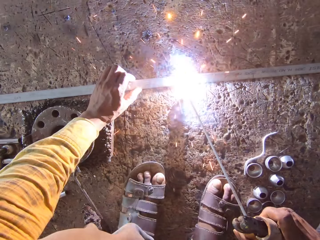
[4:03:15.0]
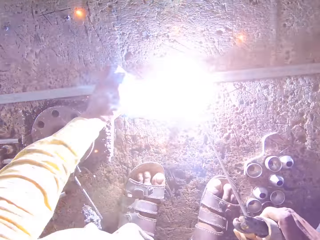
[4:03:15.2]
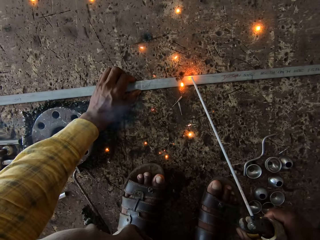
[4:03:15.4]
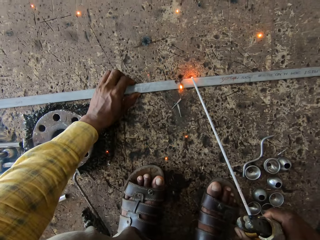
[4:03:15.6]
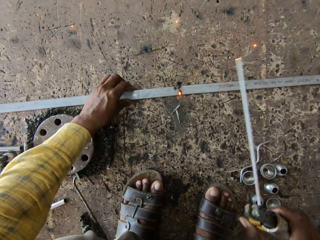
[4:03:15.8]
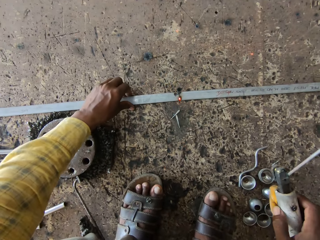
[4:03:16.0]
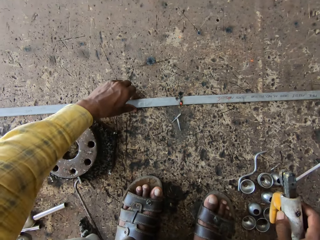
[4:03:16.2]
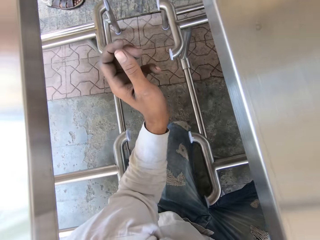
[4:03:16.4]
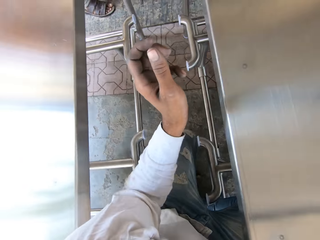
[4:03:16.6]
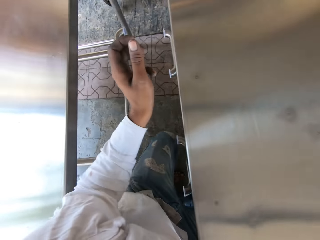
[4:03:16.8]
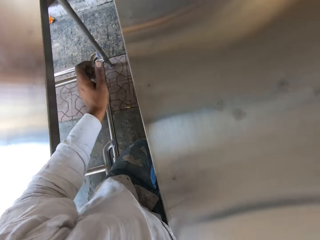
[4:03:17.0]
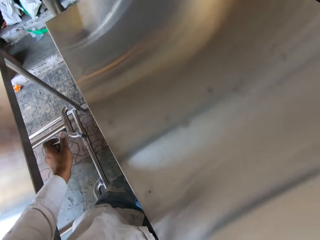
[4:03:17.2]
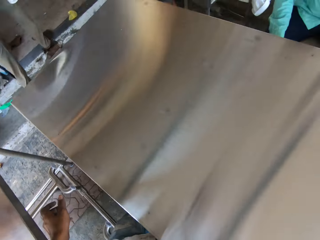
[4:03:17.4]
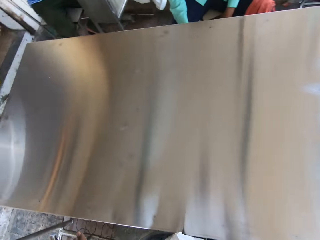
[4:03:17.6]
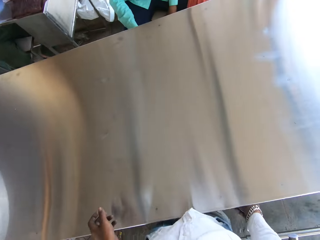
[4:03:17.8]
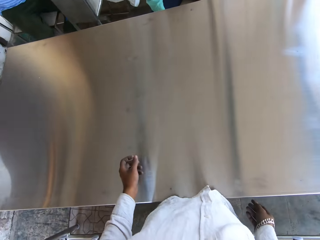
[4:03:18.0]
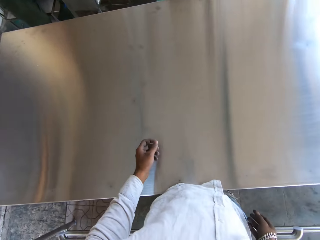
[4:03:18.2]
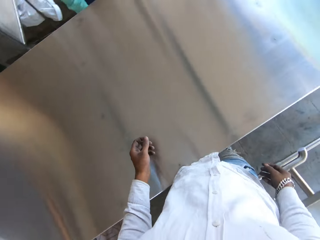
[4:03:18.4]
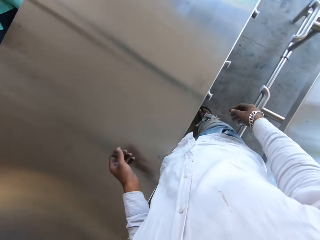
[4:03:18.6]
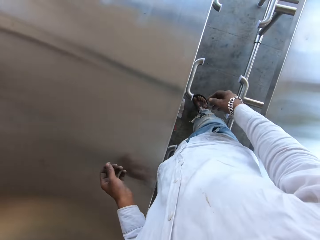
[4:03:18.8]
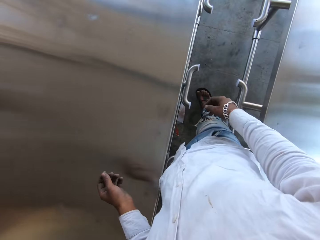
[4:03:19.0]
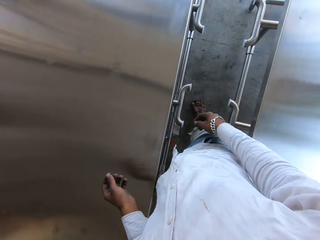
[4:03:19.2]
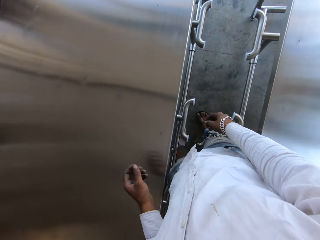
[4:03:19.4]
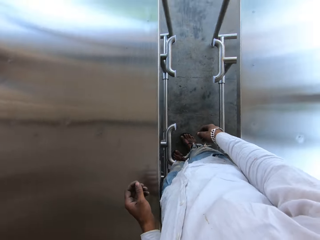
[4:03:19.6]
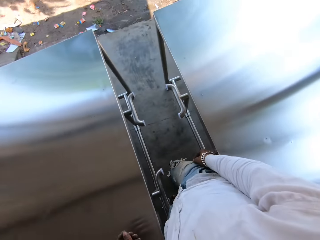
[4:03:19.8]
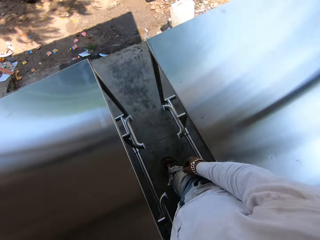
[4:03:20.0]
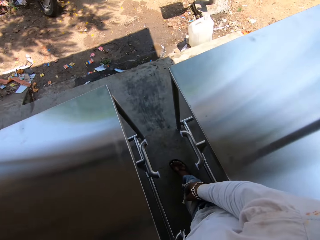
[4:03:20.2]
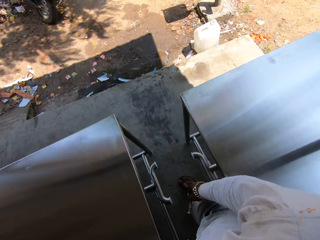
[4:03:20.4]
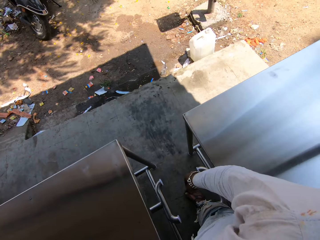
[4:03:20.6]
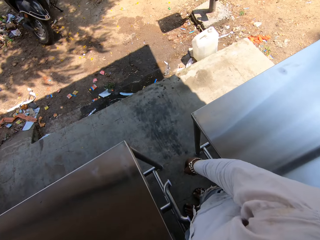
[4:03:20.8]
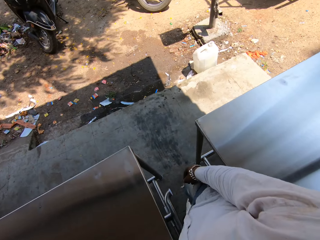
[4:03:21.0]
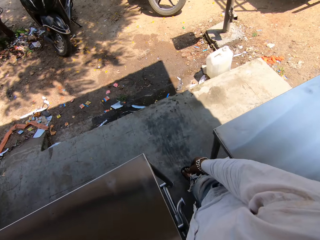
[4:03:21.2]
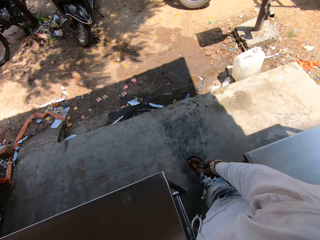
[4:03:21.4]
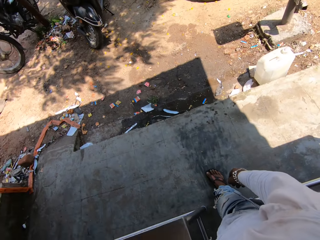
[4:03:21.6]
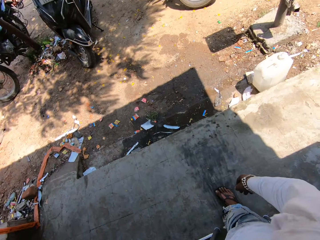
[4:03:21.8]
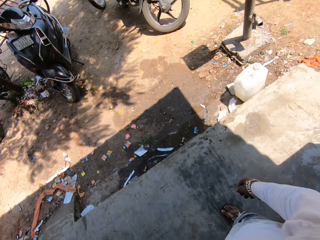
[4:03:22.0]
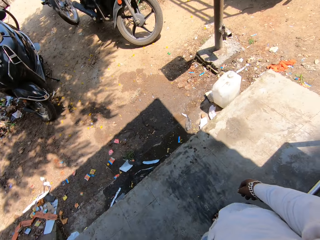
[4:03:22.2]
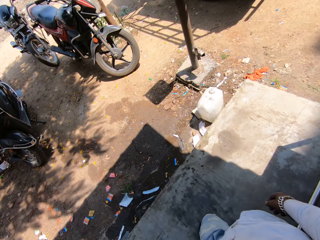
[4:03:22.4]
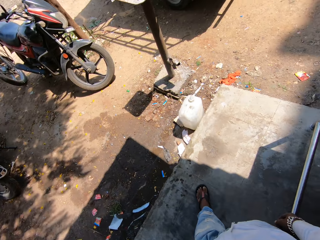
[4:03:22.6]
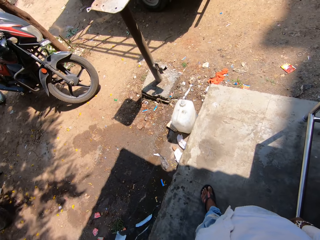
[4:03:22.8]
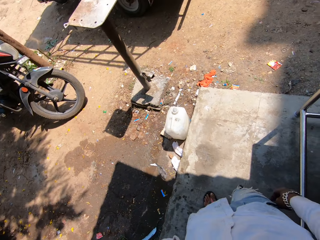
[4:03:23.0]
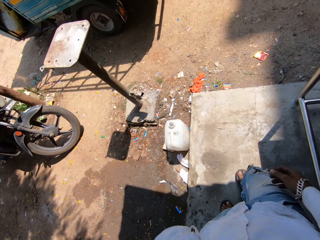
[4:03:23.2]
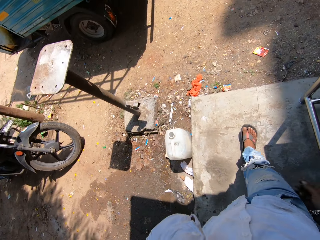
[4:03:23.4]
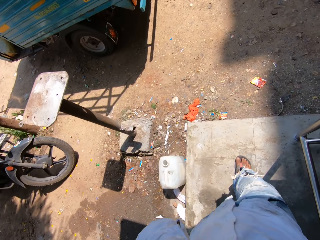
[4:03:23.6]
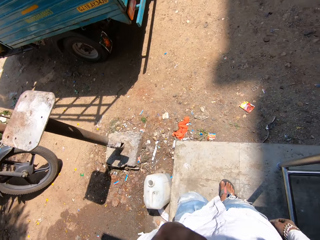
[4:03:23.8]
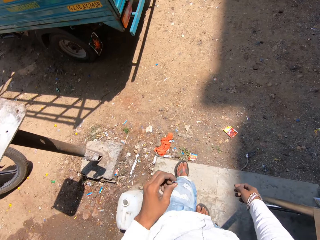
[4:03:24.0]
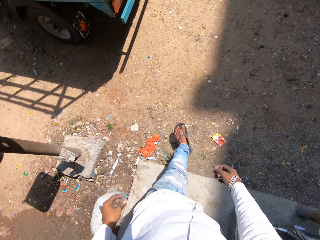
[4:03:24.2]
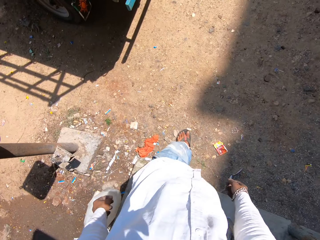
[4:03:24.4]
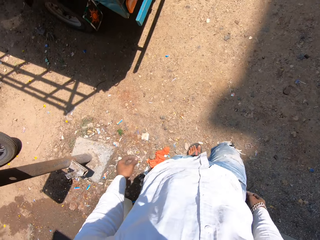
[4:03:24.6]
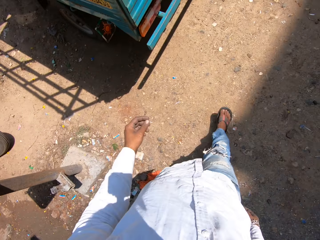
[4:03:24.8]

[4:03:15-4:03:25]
The camera wearer looks around. They walk around.

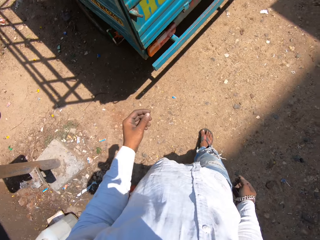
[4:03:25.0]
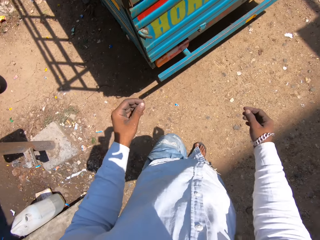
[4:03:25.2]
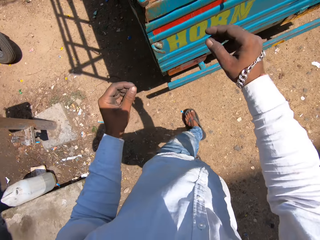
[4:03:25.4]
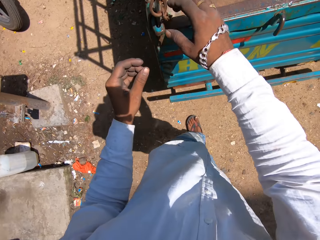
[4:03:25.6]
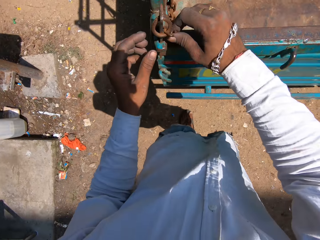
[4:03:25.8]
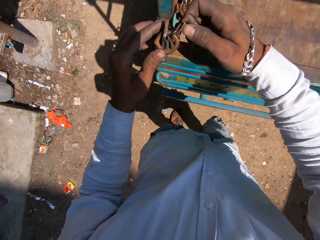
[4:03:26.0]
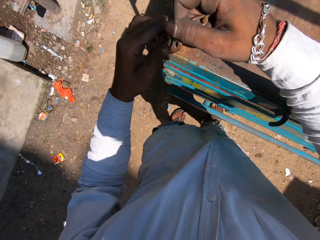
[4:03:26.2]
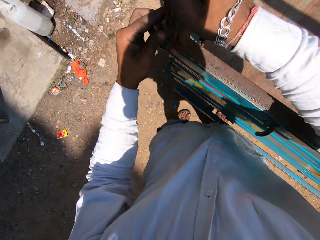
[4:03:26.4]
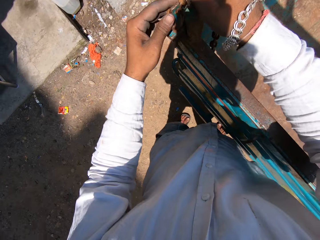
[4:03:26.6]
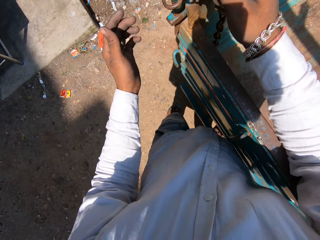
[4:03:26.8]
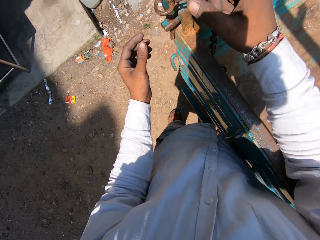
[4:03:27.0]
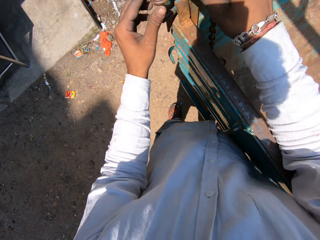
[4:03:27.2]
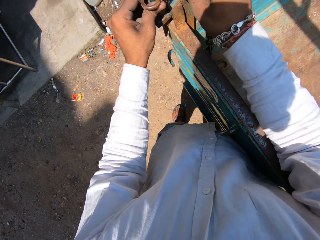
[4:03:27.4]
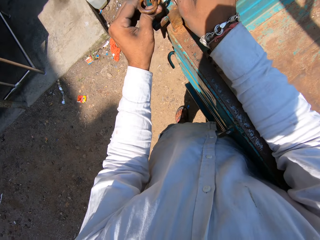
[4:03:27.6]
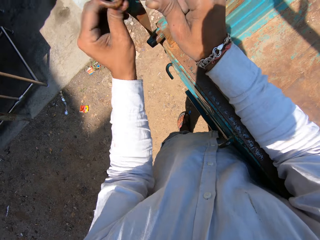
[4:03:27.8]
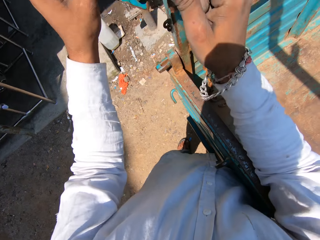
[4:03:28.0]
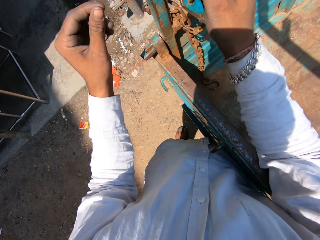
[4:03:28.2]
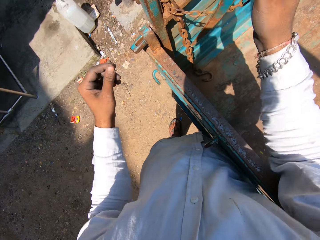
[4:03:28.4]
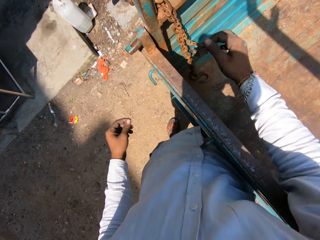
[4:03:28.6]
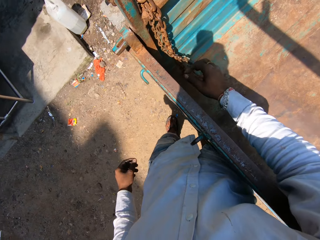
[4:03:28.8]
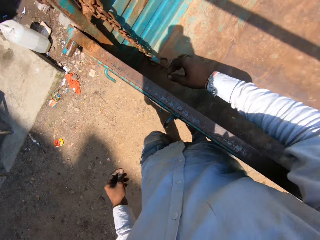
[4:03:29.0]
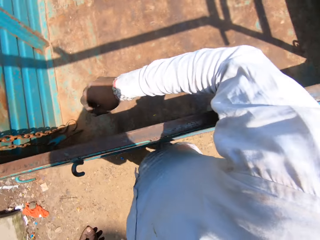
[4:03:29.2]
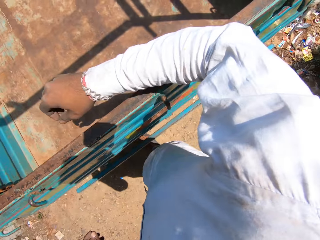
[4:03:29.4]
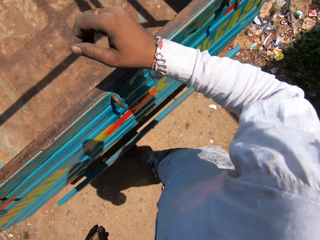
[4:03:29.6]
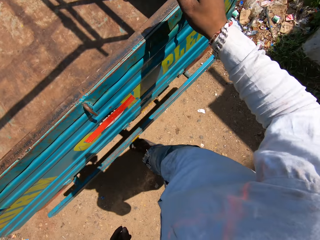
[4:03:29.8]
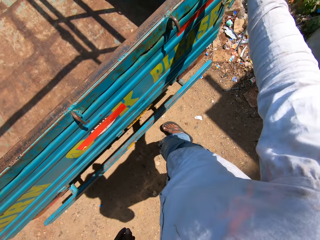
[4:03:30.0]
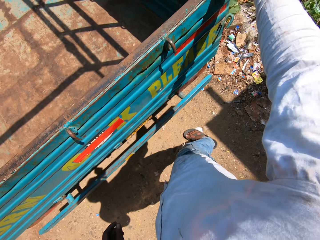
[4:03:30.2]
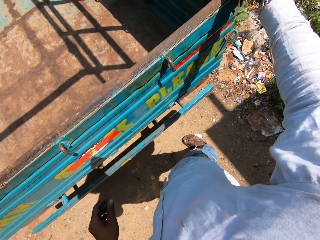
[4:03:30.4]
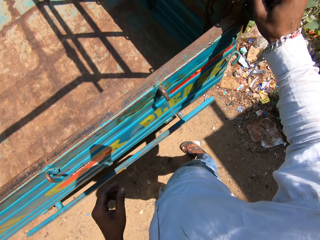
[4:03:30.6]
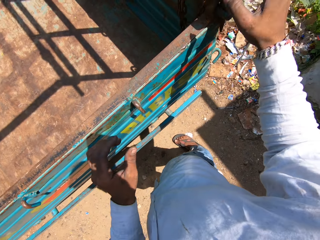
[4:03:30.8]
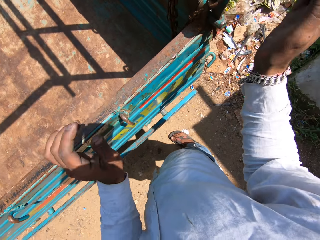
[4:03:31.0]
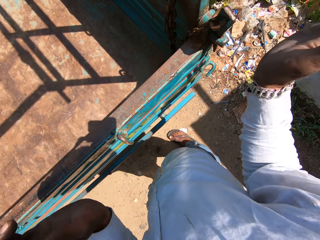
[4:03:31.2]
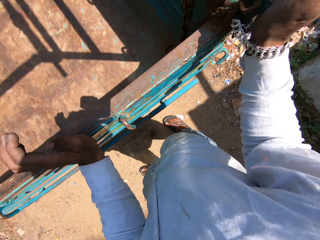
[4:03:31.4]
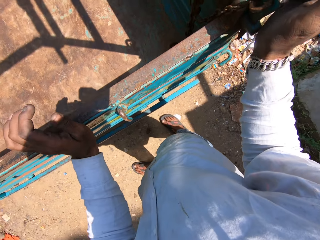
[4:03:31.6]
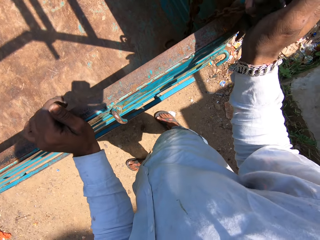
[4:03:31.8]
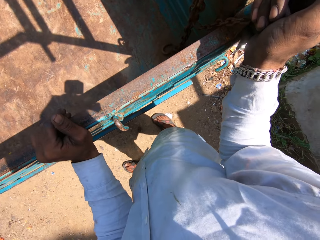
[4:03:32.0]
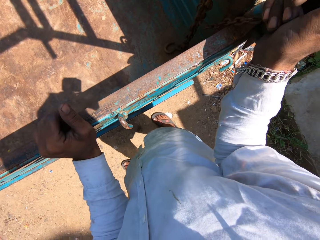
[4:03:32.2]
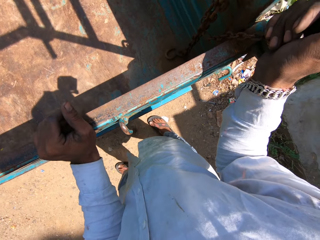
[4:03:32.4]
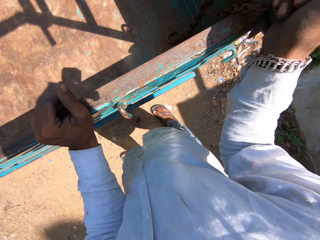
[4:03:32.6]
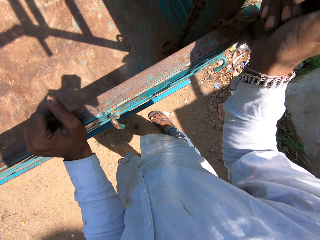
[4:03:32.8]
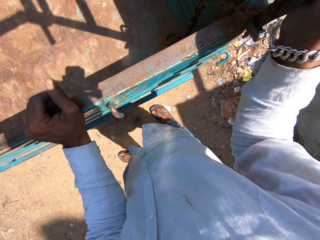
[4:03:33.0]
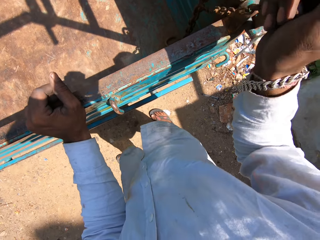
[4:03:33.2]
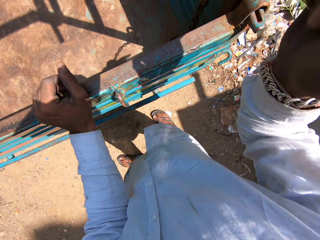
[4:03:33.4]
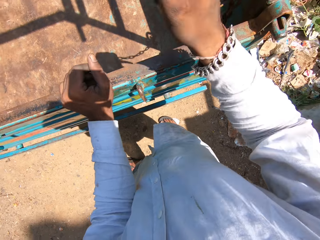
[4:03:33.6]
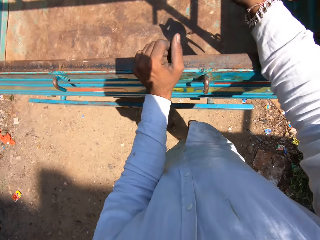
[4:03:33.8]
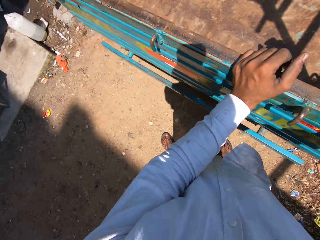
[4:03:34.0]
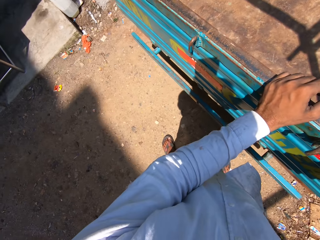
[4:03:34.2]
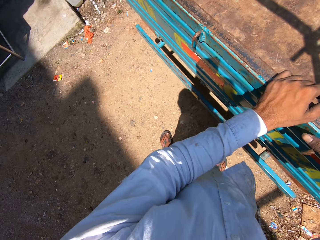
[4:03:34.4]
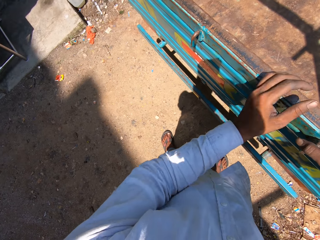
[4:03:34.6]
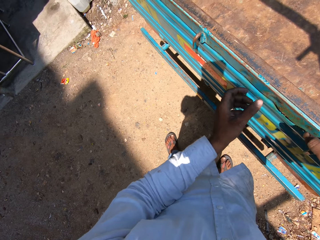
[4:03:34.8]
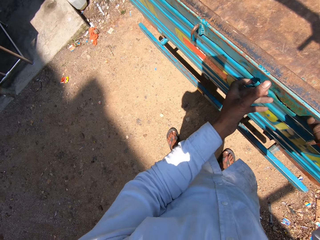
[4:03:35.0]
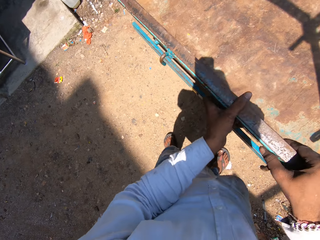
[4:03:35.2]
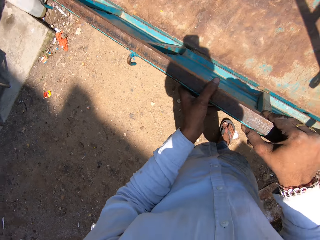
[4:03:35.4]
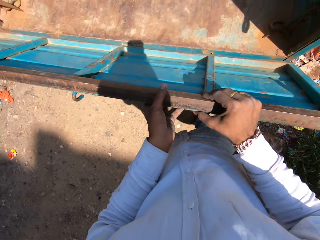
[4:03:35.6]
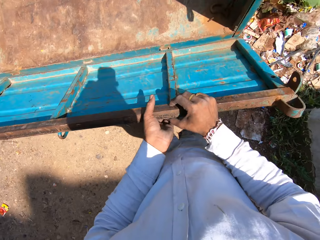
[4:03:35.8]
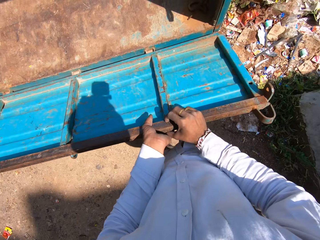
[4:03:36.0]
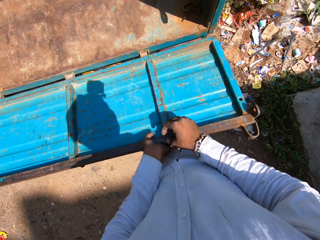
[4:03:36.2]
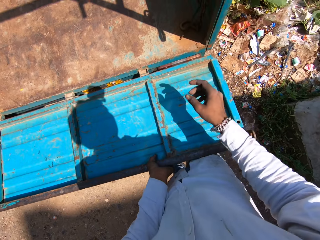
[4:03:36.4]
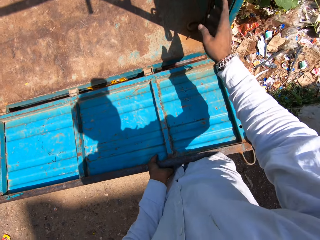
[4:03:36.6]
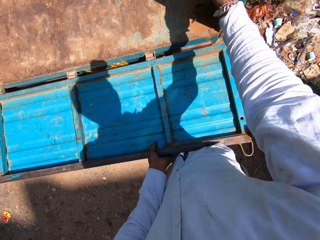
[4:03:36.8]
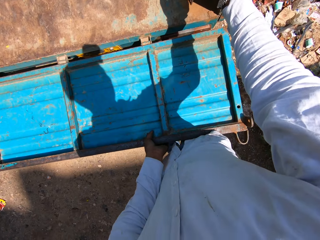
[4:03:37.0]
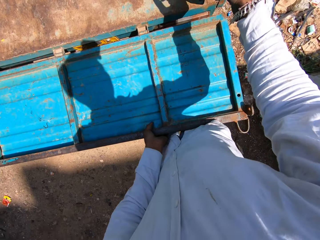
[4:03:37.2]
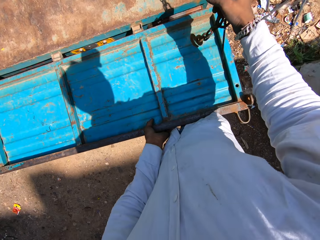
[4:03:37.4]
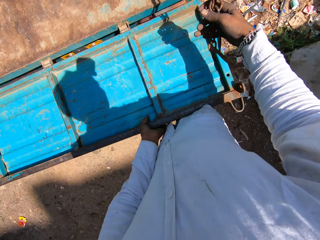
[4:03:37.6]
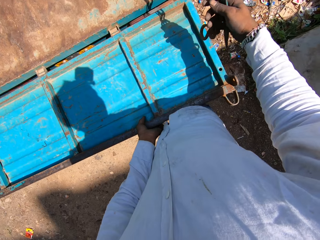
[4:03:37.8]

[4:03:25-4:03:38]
The camera wearer opens a truck door. They remove a chain. They move around and open the car truck.
